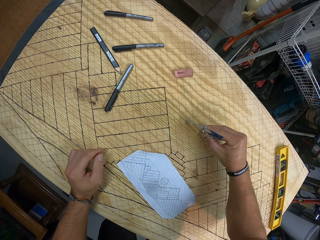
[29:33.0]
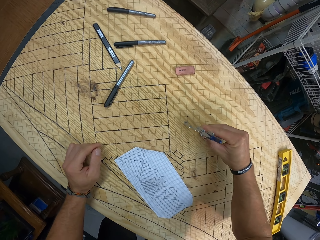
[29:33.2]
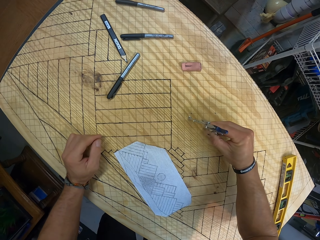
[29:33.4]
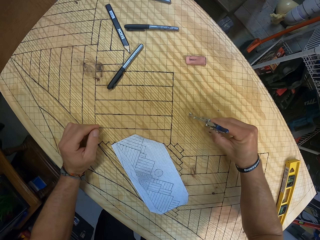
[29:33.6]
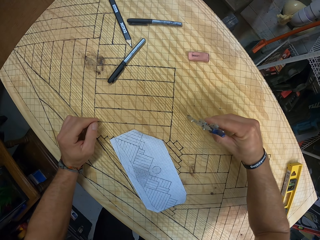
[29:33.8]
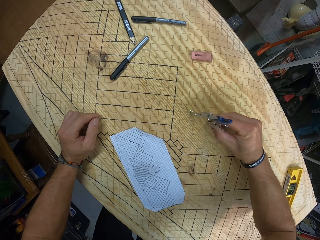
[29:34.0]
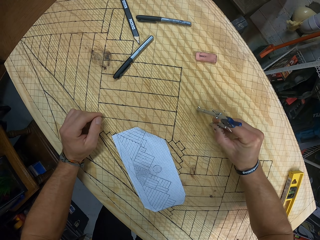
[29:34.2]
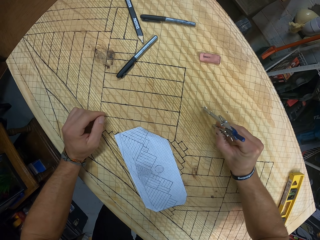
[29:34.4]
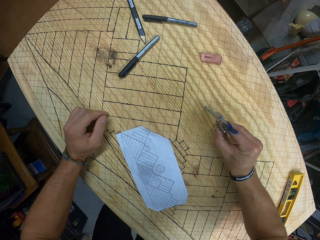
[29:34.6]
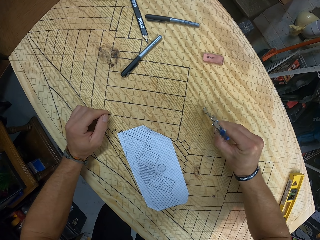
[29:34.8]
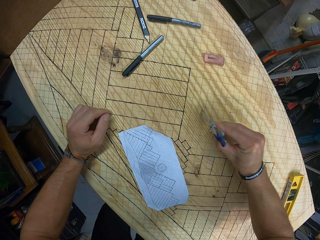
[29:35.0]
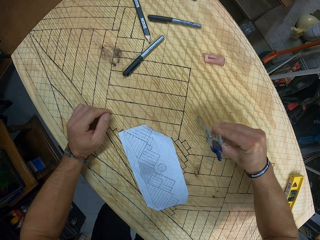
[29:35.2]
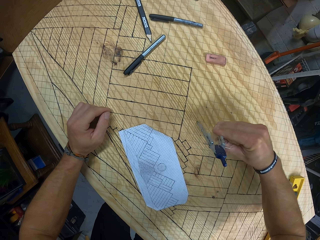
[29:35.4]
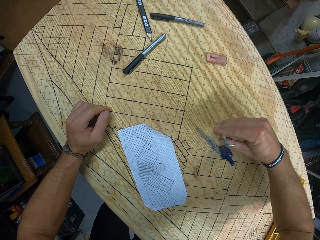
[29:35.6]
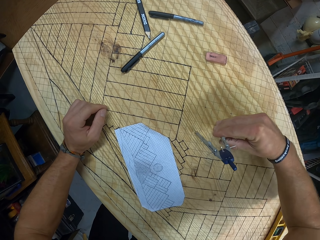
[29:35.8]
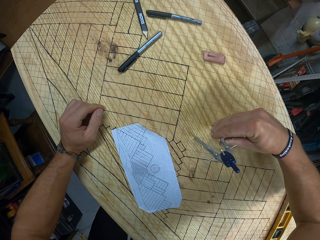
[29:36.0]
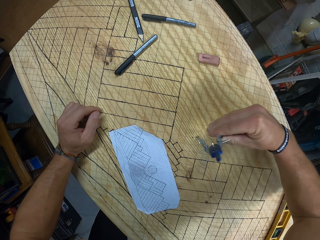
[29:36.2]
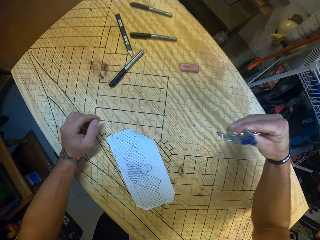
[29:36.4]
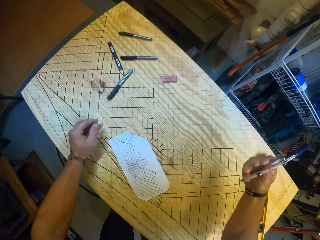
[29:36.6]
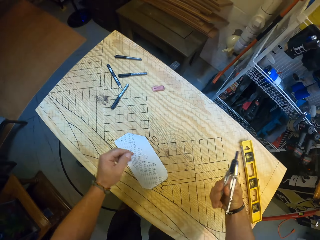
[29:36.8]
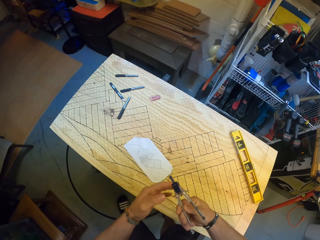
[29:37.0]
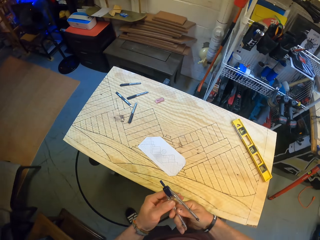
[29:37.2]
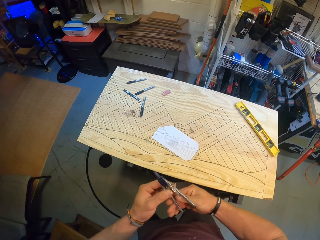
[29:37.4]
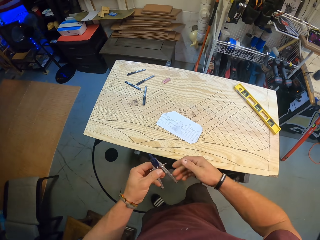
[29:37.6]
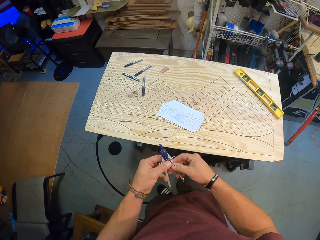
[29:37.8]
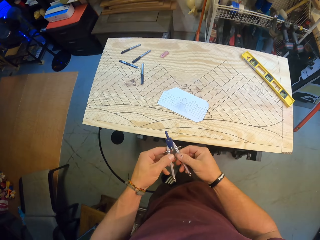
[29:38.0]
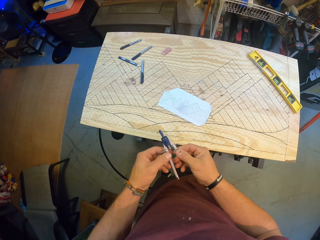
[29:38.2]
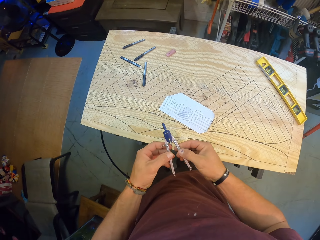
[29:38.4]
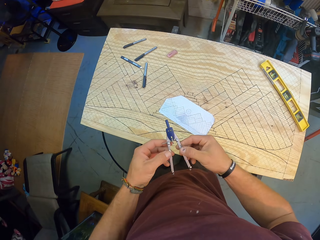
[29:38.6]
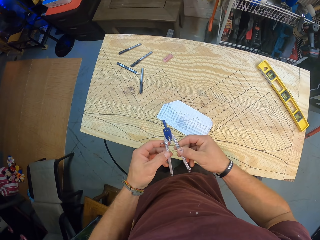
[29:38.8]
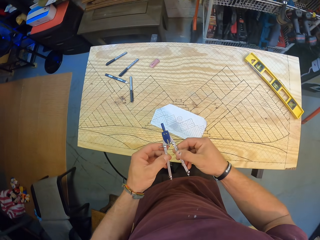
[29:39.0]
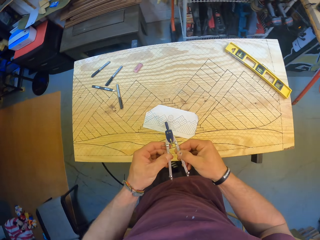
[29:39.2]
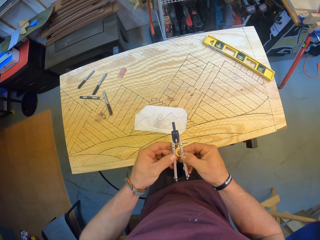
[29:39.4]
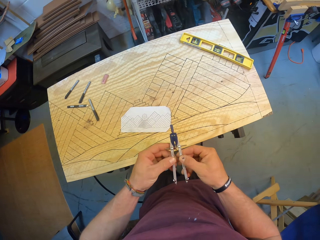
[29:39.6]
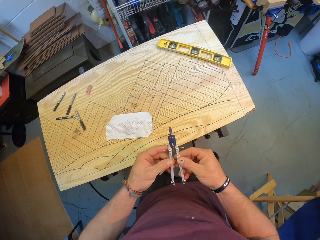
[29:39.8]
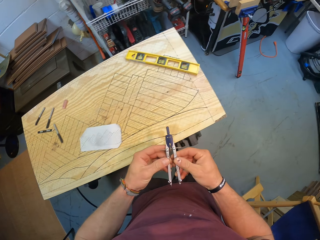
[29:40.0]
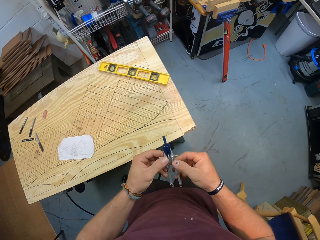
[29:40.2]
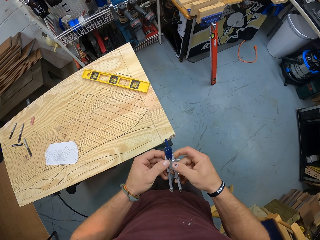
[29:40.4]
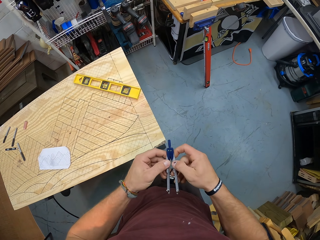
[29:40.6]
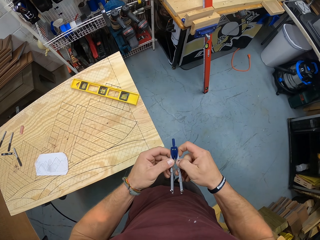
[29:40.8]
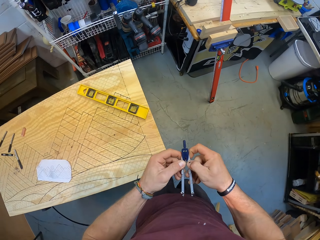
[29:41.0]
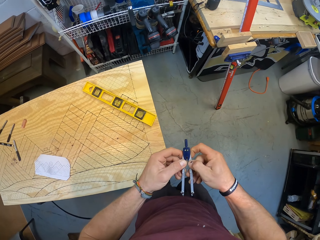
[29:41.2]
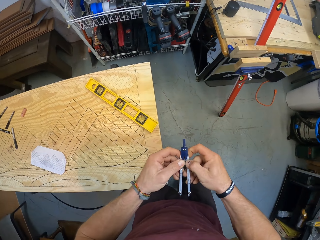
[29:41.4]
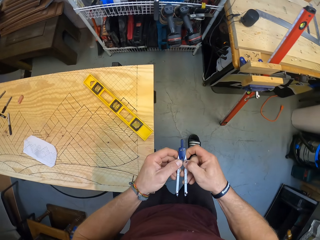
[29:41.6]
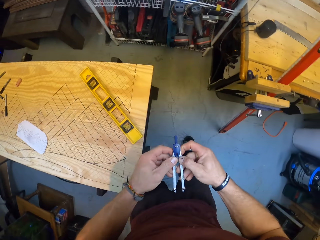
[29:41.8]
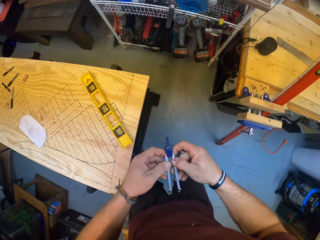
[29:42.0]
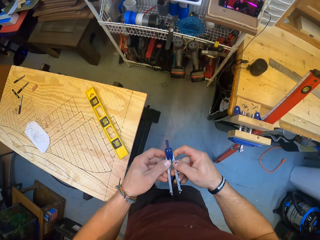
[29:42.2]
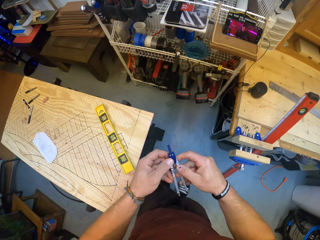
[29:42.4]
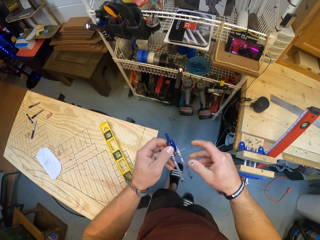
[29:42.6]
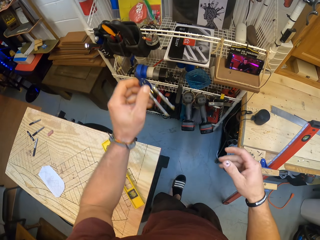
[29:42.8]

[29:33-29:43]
The camera wearer passes the compass from his right hand to his left hand. He holds the geometry compass with both hands. He closes the compass with both hands. He adjusts the geometry compass.

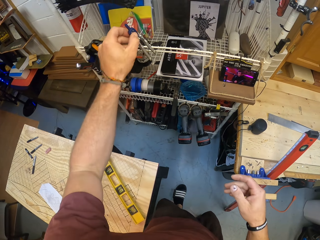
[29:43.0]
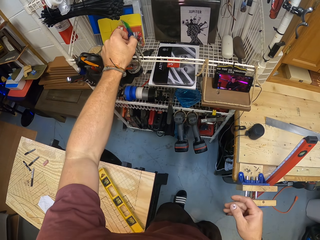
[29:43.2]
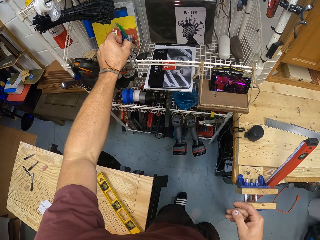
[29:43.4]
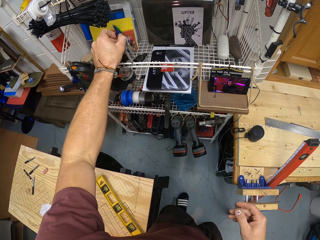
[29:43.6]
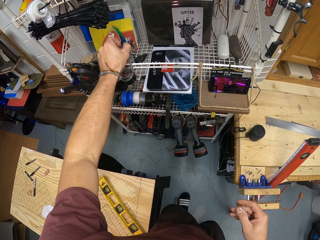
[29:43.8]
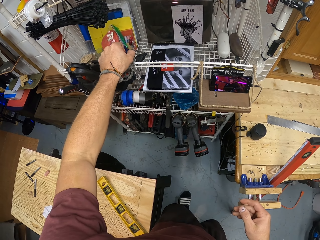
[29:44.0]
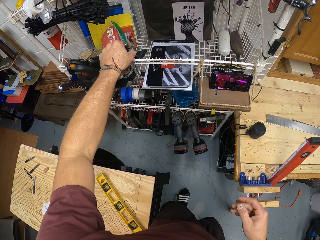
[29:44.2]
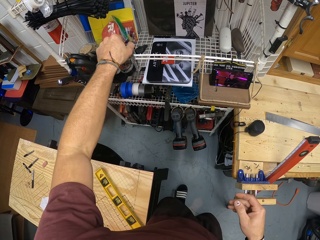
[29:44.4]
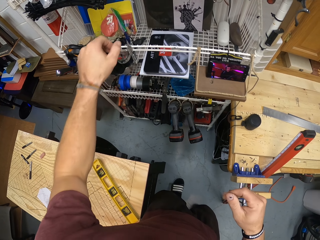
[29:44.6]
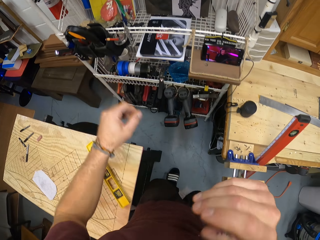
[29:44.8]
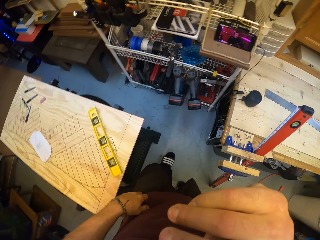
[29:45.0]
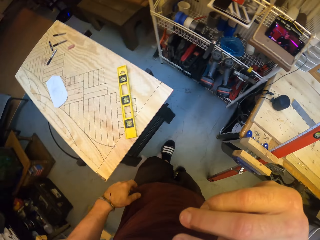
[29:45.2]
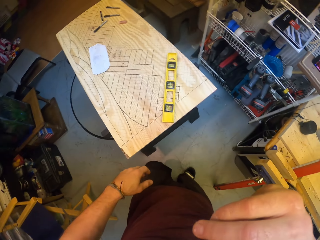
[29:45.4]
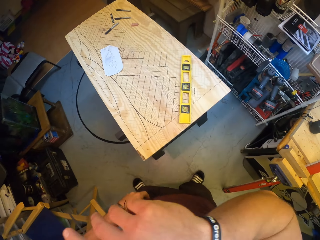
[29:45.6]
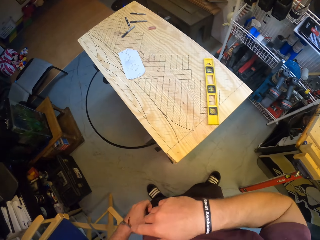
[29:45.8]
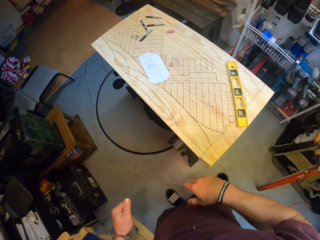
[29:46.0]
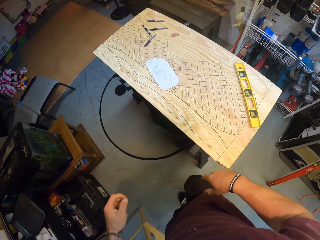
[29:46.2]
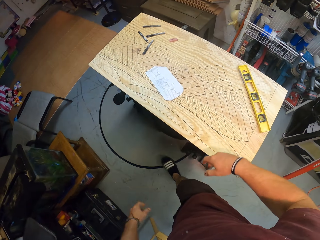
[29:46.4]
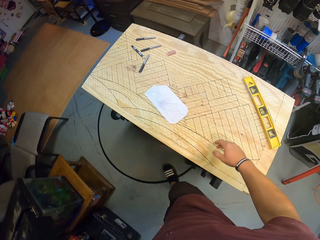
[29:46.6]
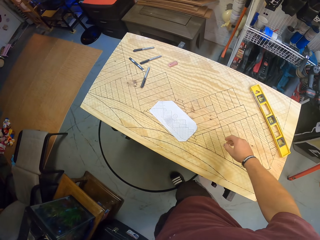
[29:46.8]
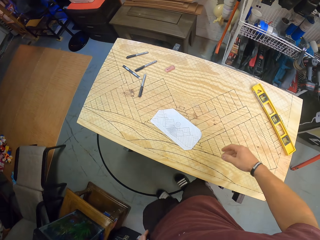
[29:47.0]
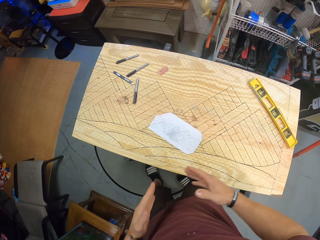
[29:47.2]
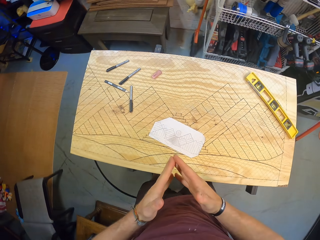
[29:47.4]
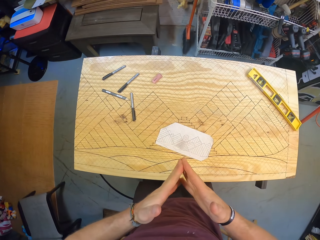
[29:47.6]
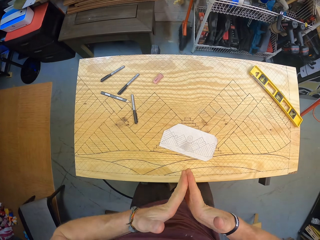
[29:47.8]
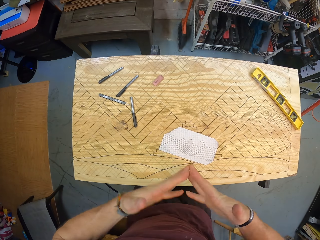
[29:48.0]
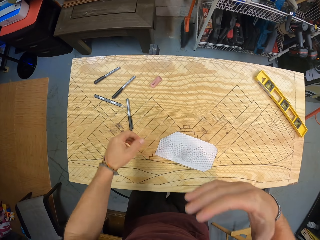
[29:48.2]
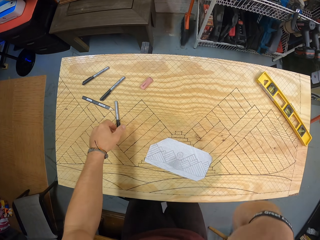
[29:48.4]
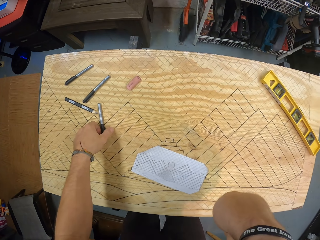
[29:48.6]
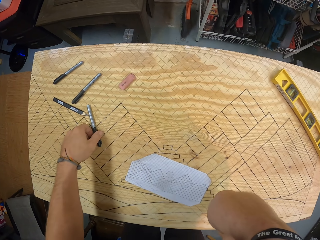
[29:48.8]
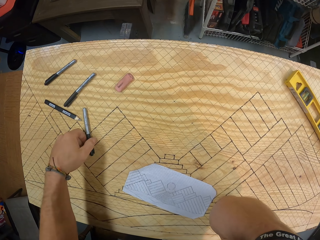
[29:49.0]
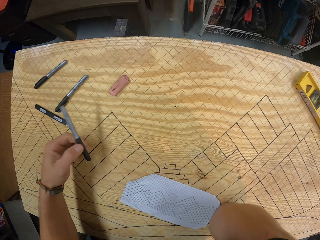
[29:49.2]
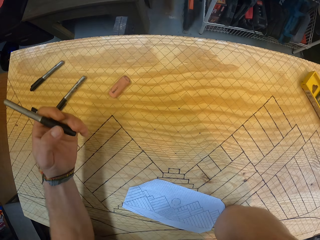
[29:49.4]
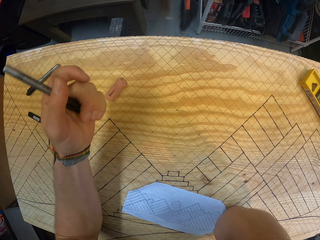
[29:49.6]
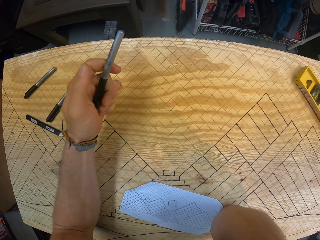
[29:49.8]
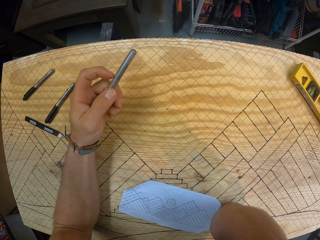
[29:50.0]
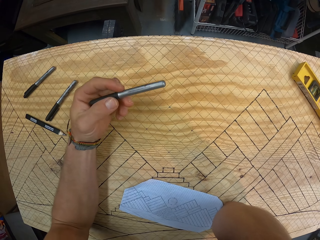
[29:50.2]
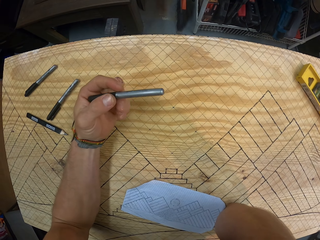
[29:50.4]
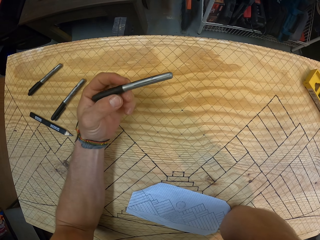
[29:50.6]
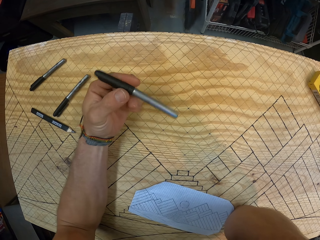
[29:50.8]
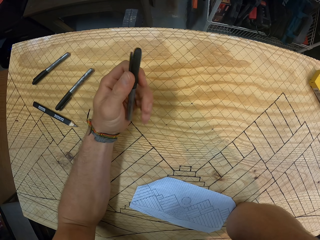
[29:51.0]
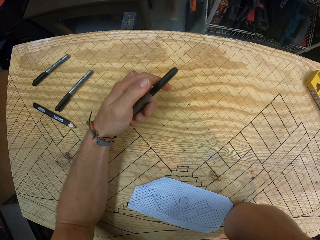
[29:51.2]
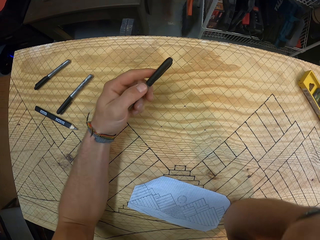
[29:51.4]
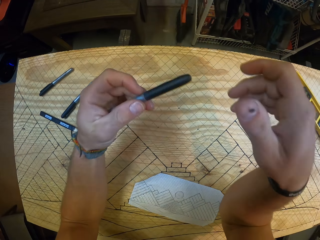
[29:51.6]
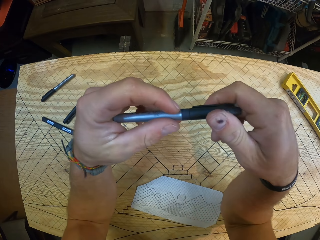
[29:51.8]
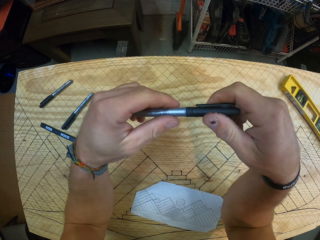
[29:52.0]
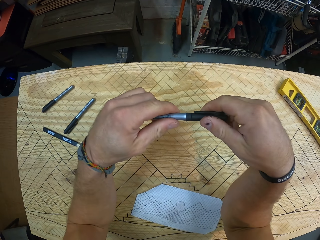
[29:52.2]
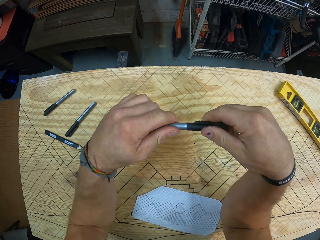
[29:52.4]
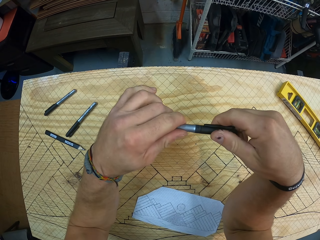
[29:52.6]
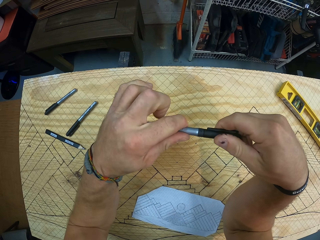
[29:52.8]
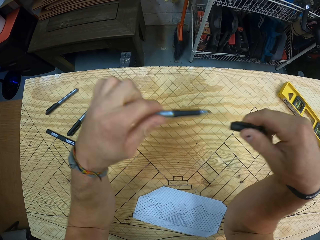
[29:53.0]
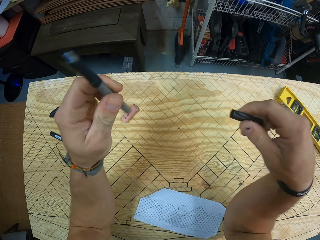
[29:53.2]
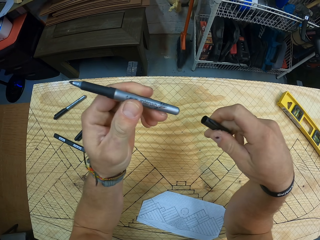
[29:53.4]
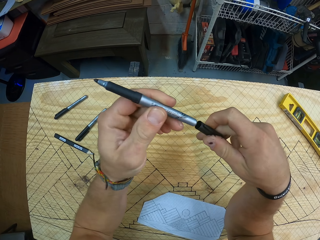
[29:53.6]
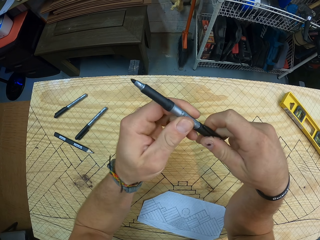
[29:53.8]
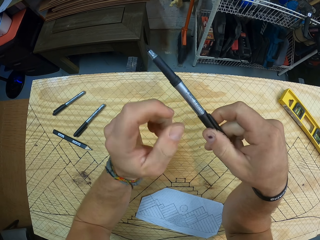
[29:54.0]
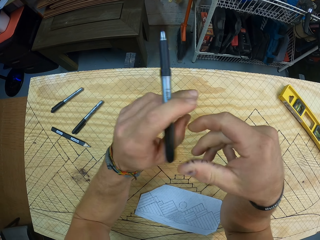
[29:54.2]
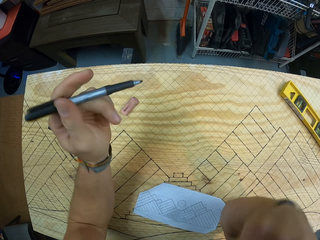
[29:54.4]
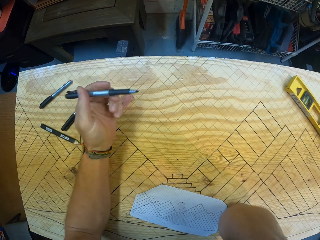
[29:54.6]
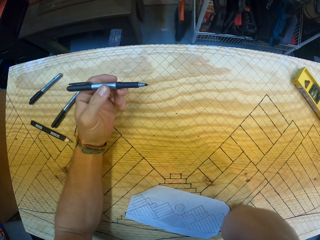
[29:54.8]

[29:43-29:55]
The camera wearer drops the compass in a tool rack with his left hand. He wipes his face with his right hand. He clasps his hands together. He picks up the pen from the gridded wooden board with his left hand. He tilts the pen. He removes the cover of the pen in his left hand with his right hand. He holds the pen with both hands. He covers the butt of the pen in his left hand with the cover in his right hand.
